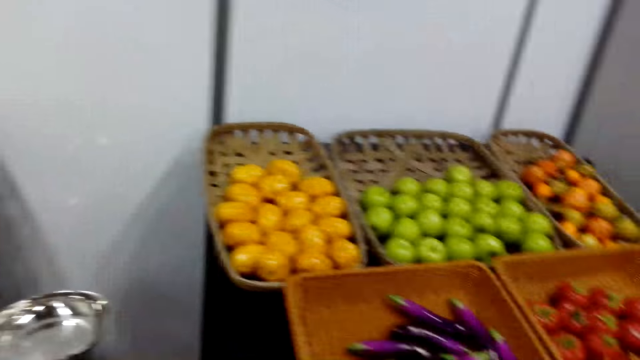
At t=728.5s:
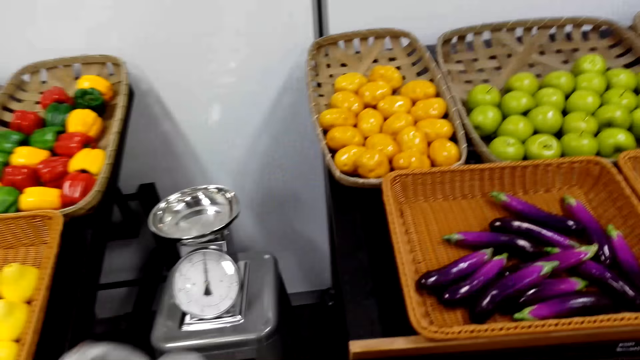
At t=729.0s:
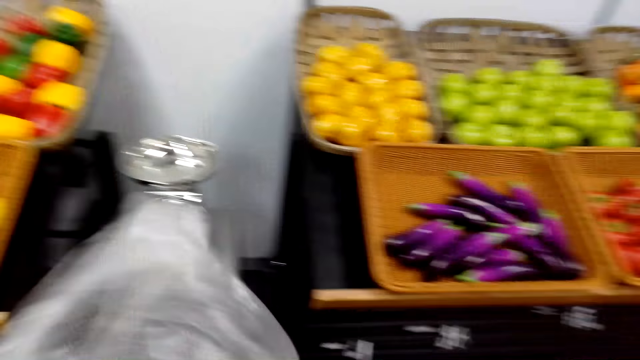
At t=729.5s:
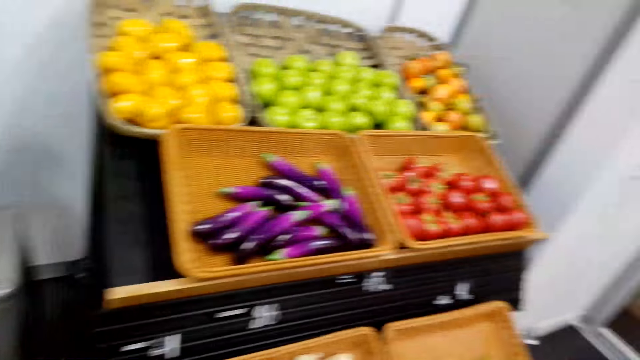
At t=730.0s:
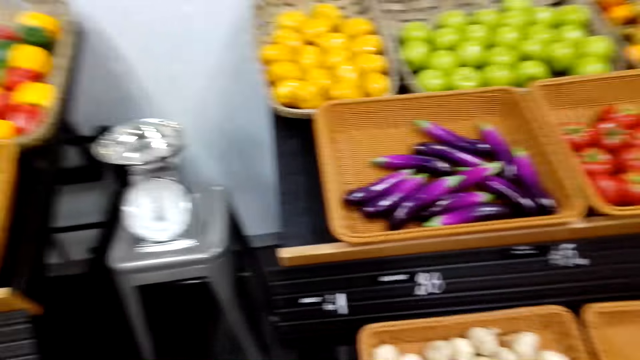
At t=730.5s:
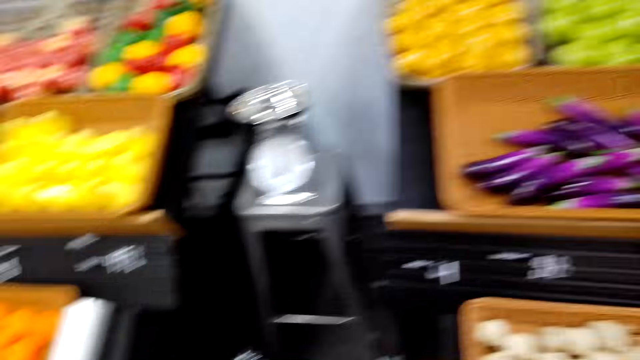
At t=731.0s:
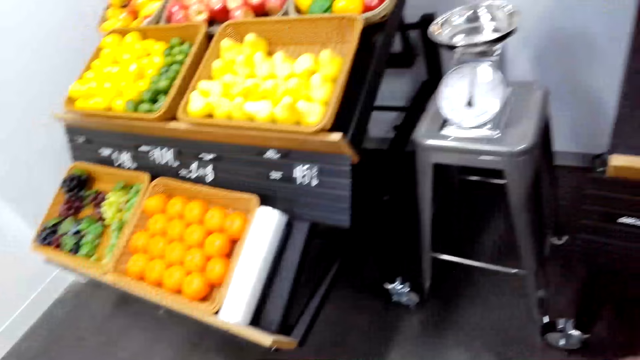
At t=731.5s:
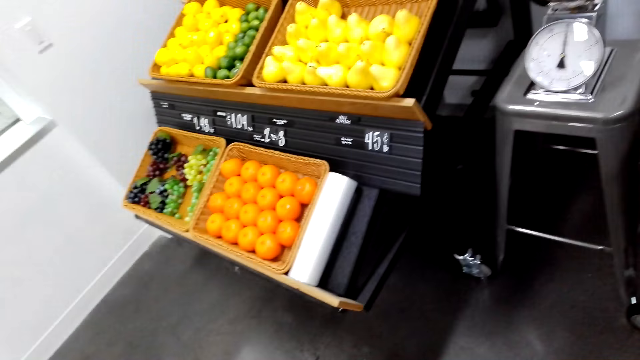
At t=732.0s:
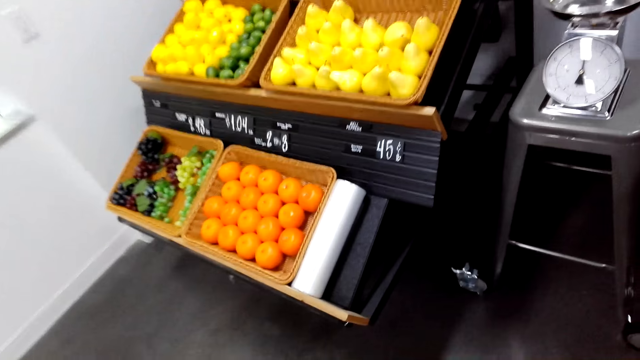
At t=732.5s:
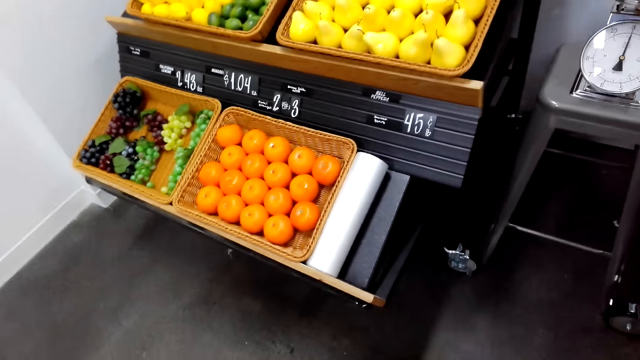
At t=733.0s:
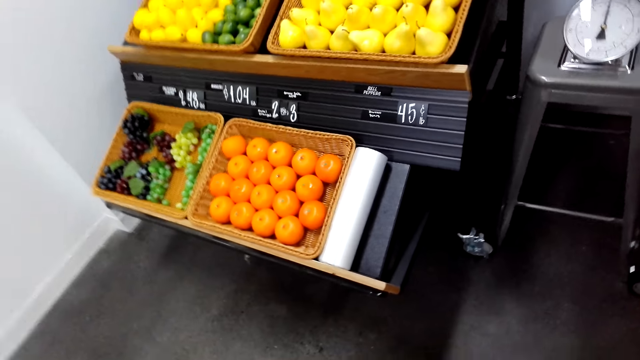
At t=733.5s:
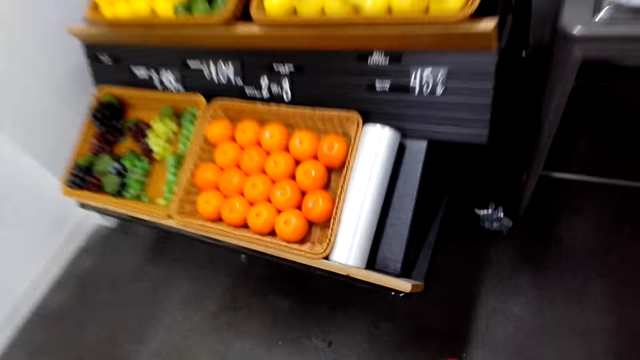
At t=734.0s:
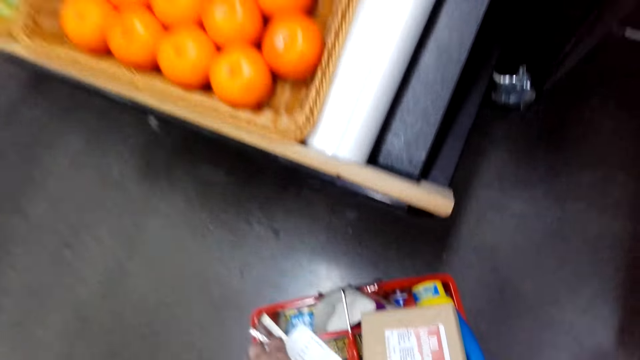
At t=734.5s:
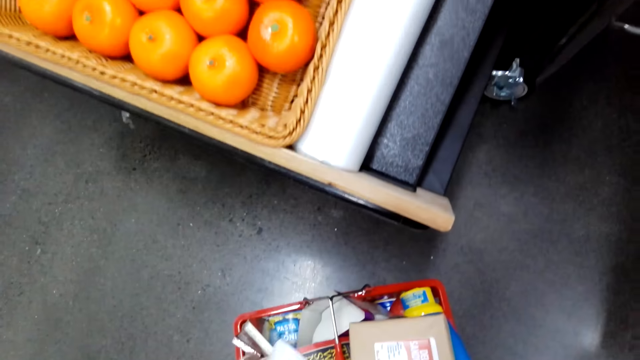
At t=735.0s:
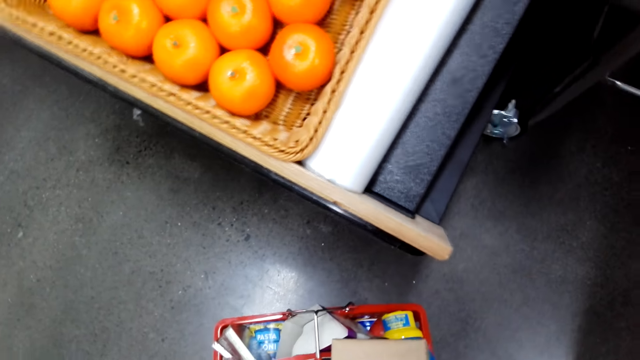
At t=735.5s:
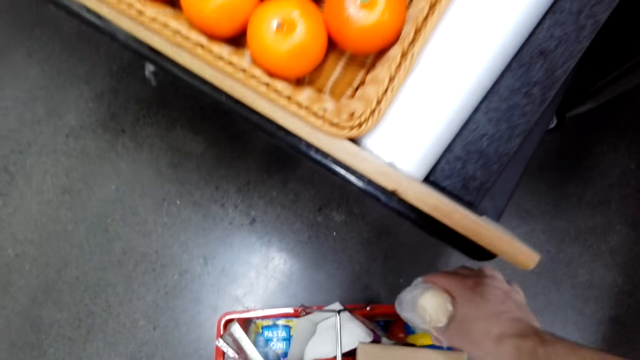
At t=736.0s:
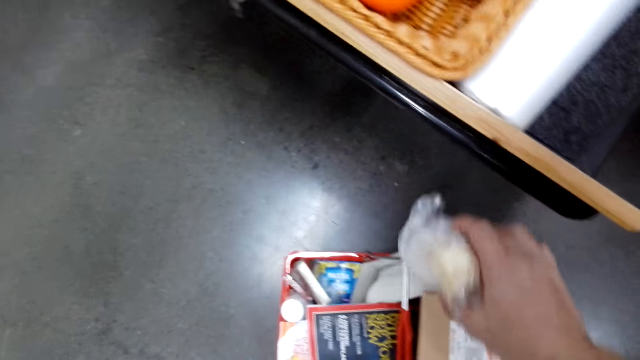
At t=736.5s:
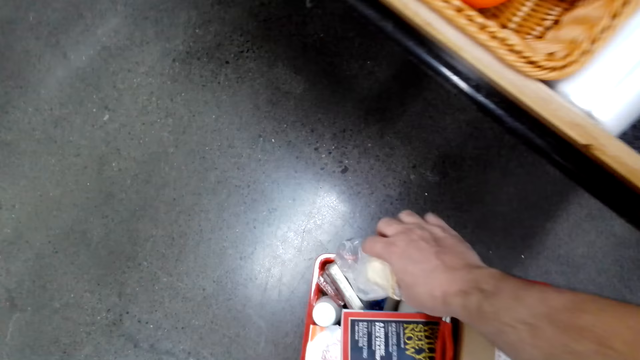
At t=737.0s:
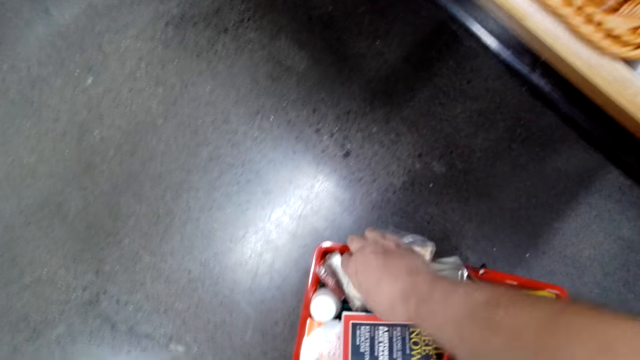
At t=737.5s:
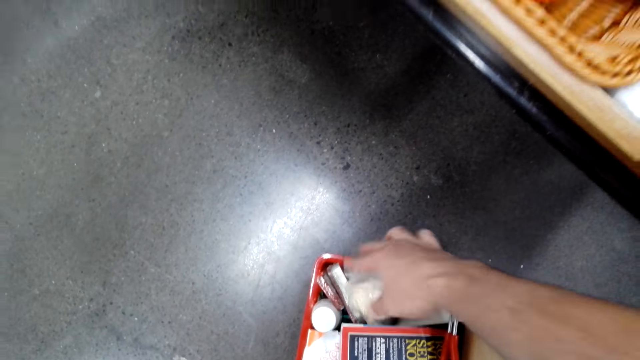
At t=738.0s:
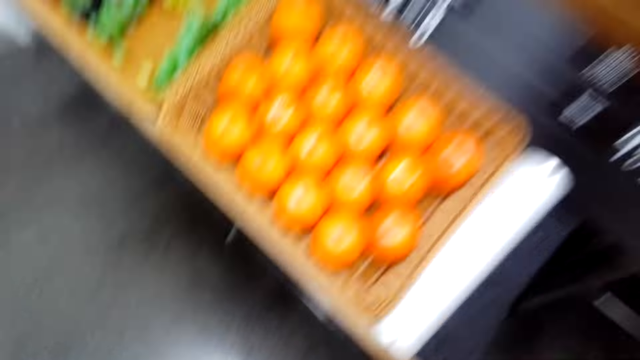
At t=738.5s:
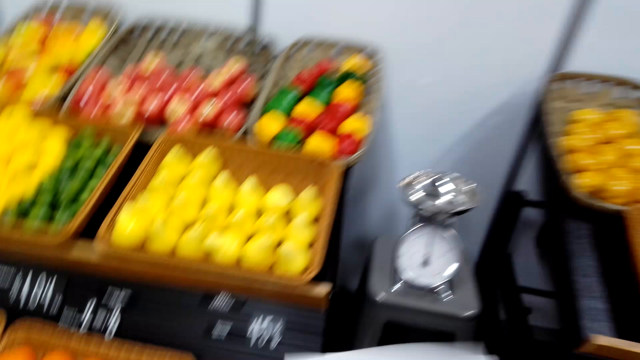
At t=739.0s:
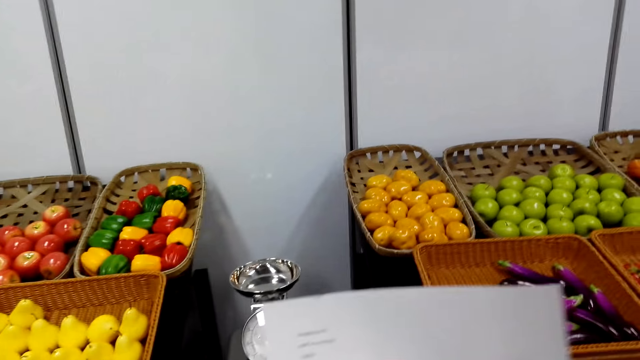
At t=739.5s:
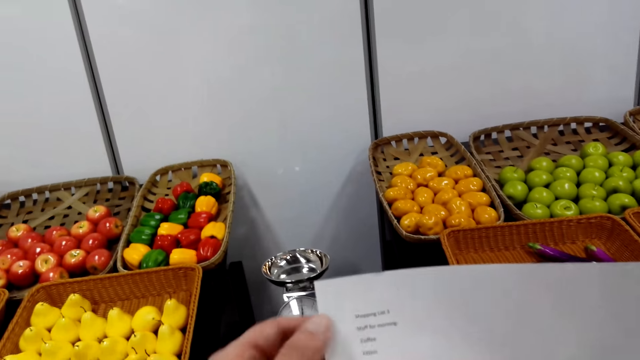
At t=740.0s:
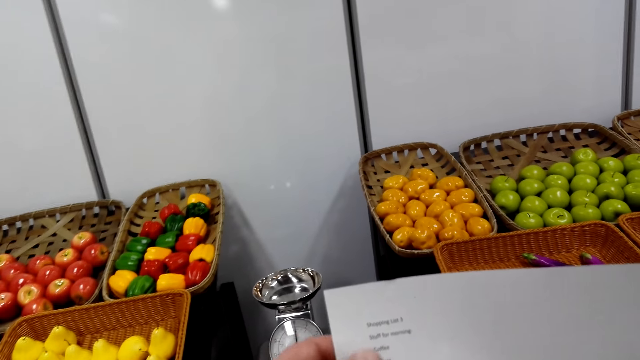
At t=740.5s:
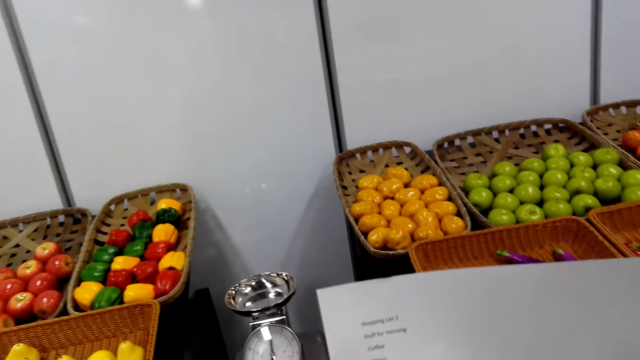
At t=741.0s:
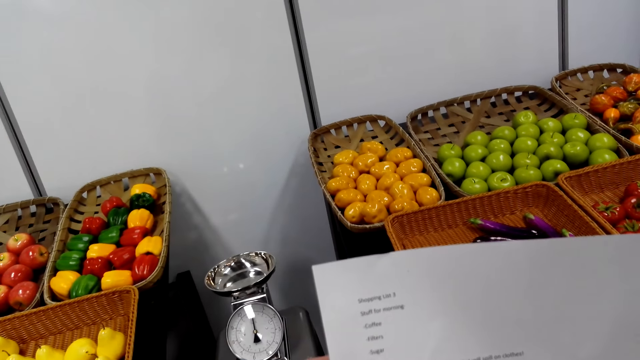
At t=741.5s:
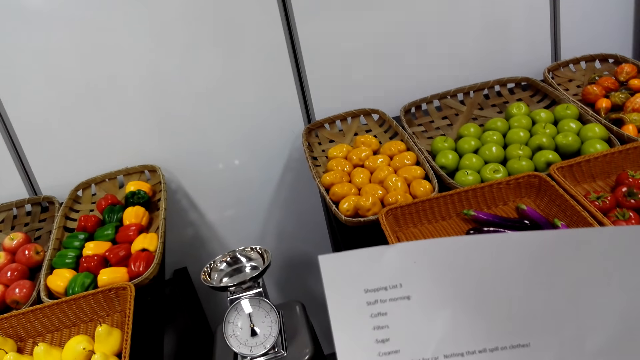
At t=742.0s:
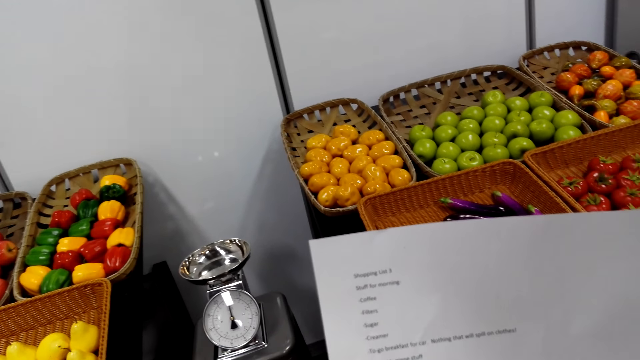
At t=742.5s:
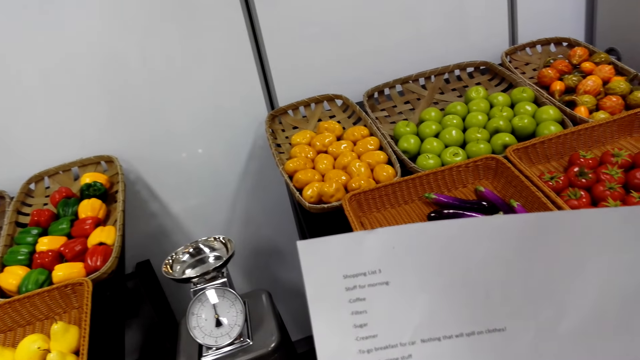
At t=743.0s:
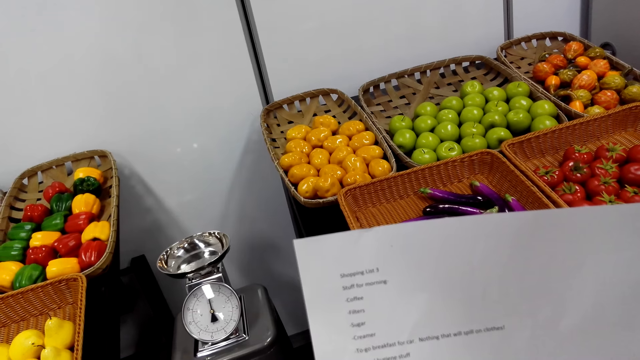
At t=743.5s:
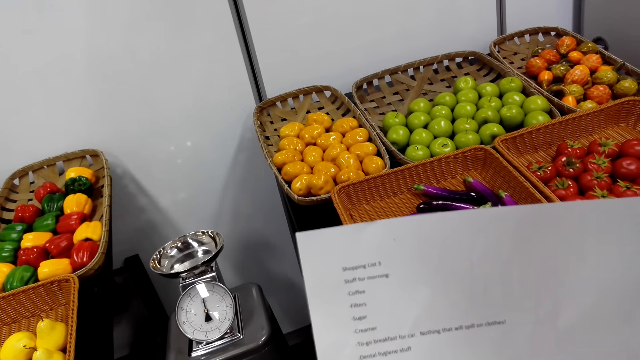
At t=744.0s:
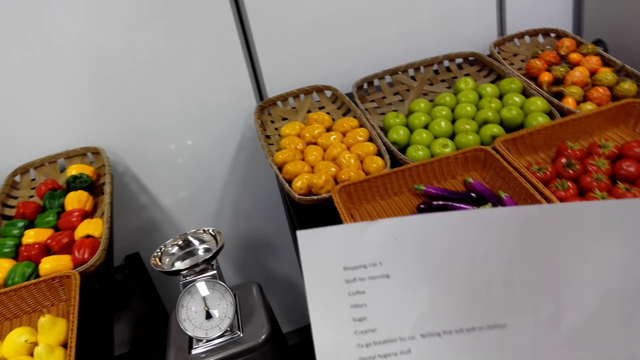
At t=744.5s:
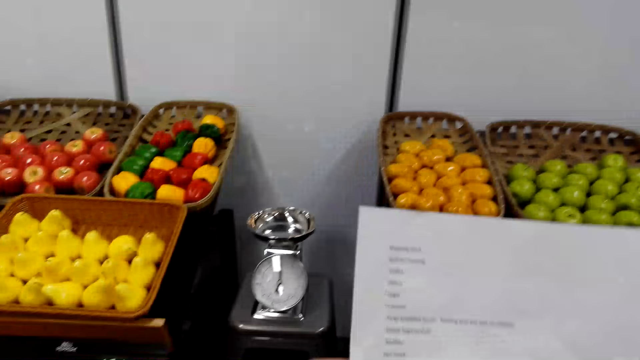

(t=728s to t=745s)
The camera wearer looks around the supermarket. He puts the turmeric in the basket. He puts the onions in the basket. He looks at his list.

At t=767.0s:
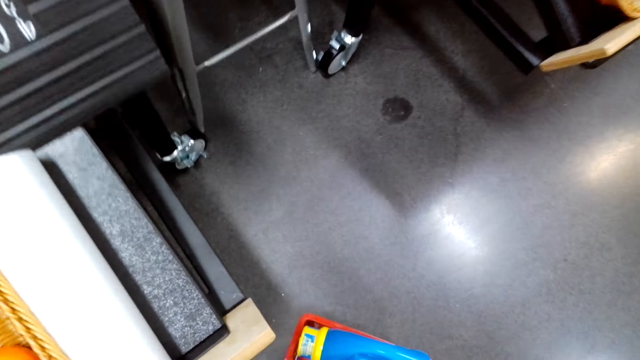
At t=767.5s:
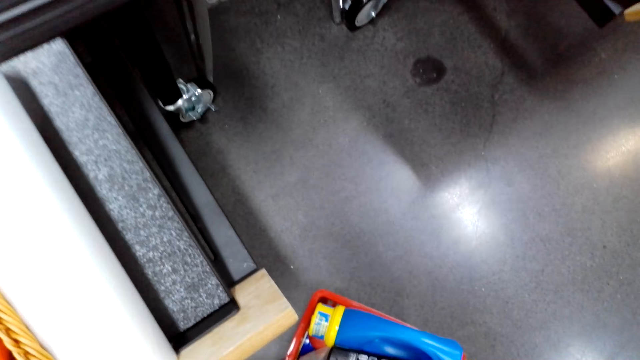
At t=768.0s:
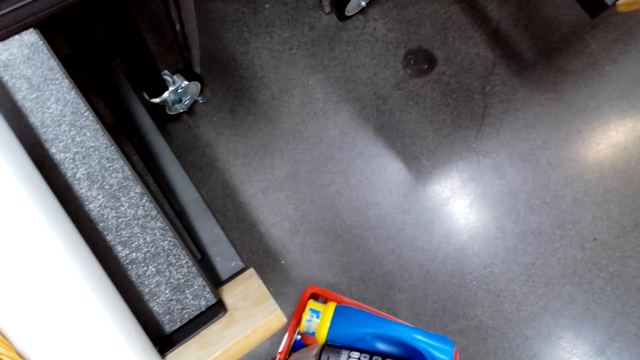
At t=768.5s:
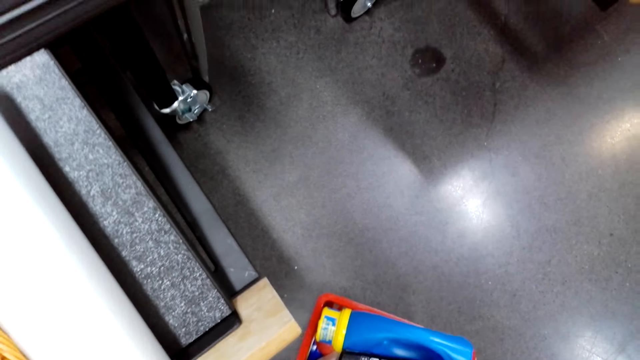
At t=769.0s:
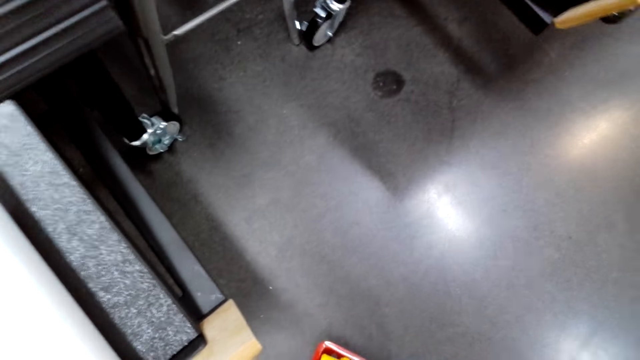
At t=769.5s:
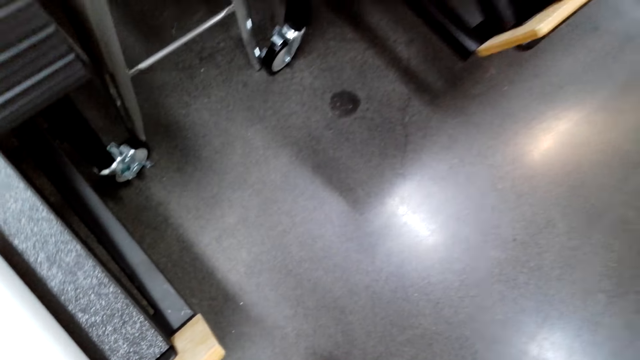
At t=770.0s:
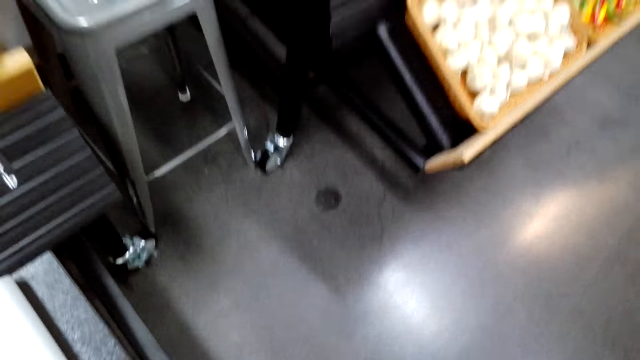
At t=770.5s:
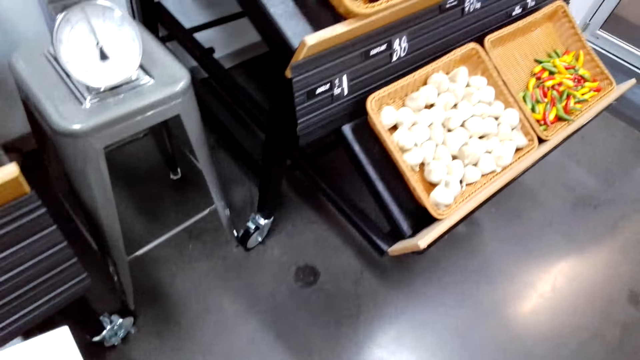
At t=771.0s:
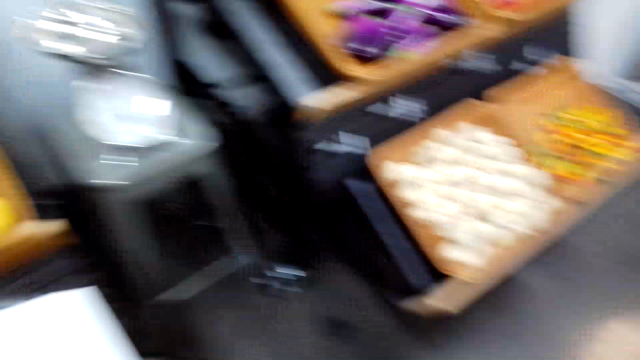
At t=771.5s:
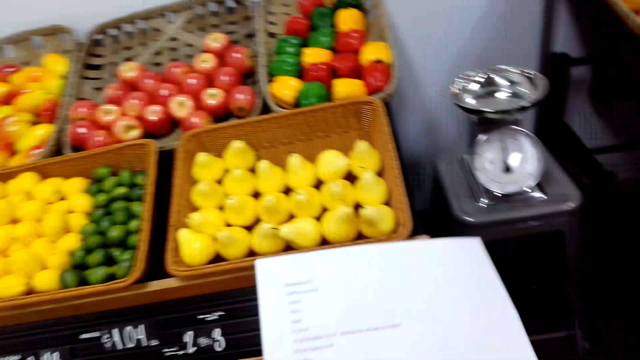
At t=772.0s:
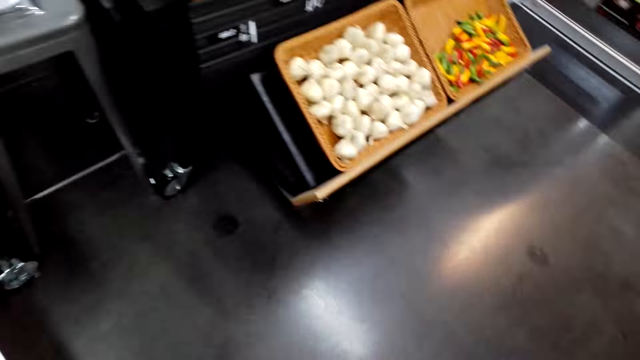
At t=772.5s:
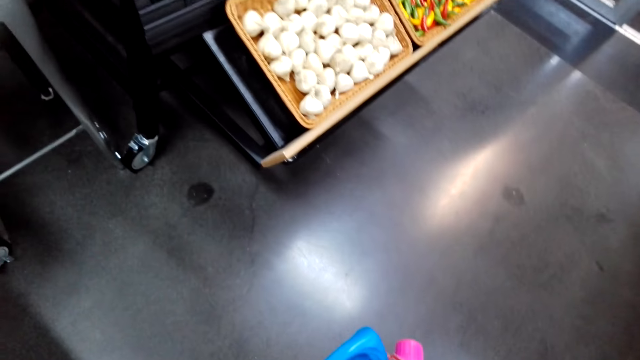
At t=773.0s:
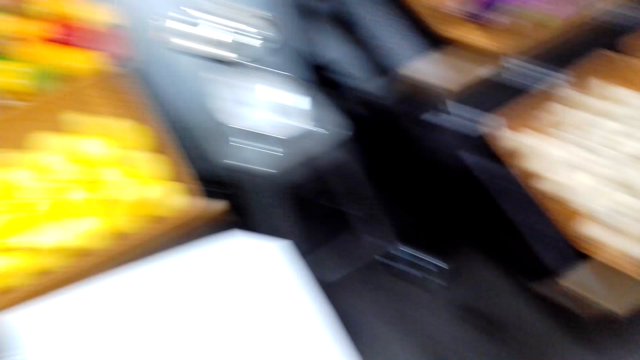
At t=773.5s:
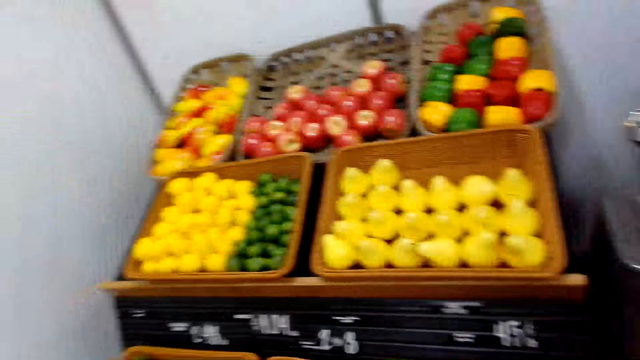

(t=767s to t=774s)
The camera wearer picks up the basket from the floor. They look at the paper.
